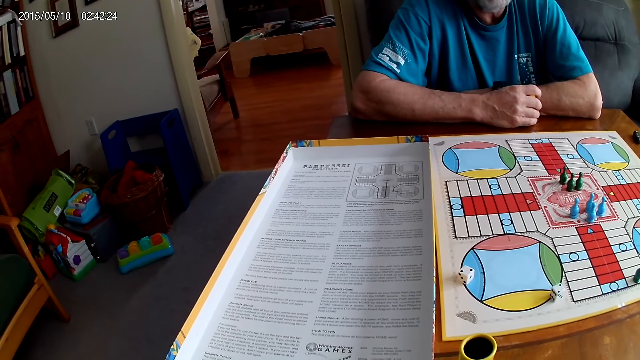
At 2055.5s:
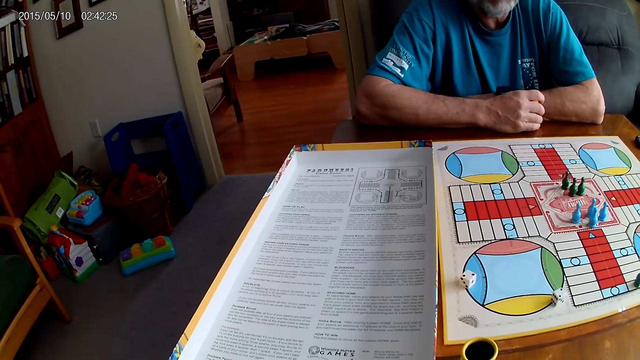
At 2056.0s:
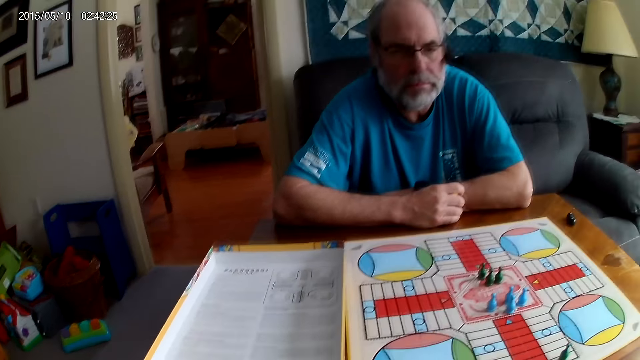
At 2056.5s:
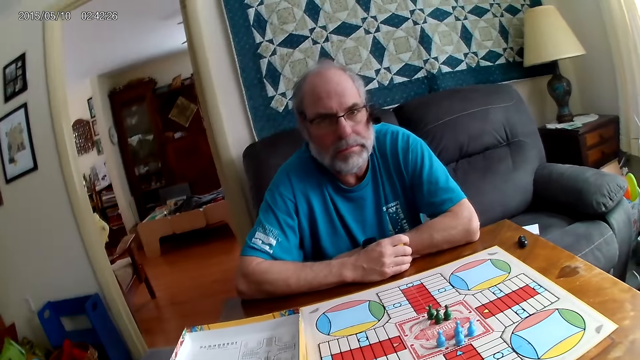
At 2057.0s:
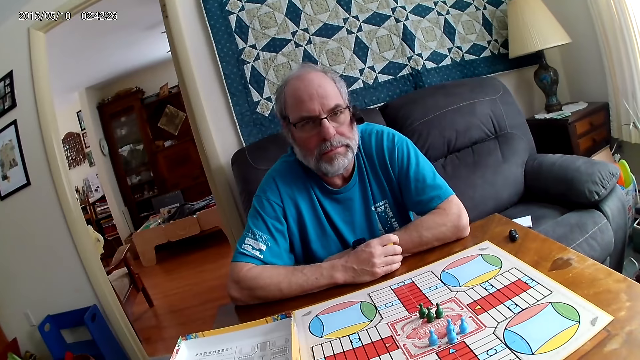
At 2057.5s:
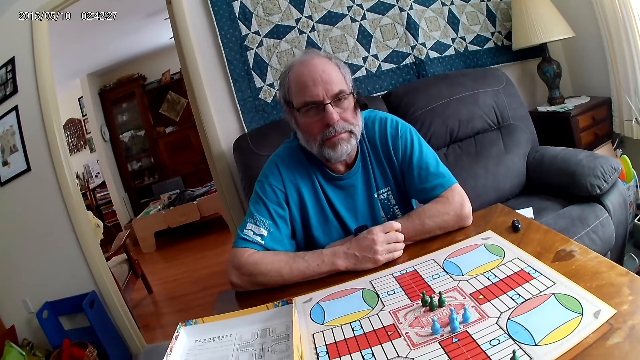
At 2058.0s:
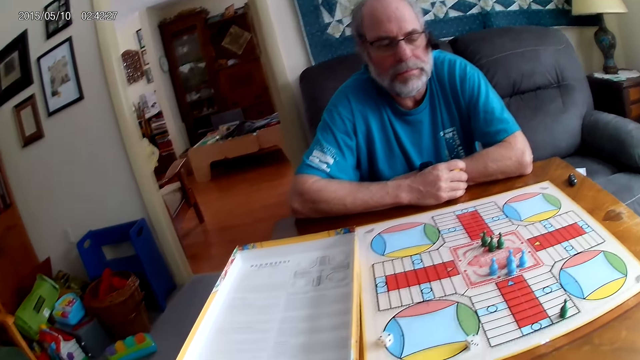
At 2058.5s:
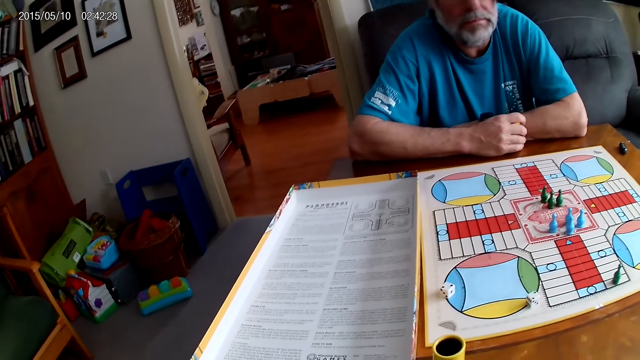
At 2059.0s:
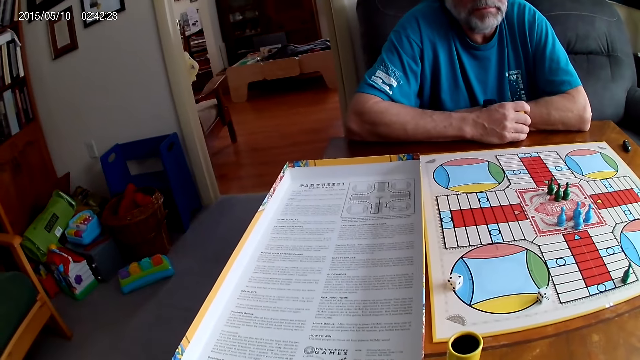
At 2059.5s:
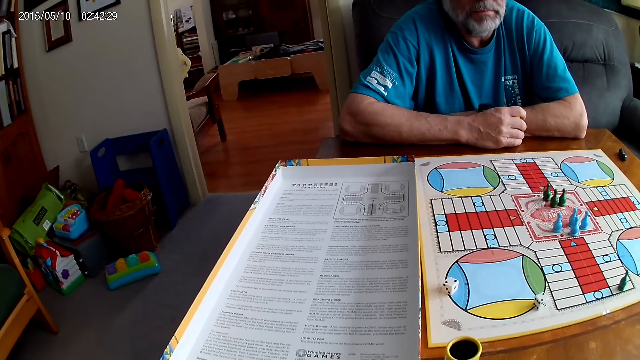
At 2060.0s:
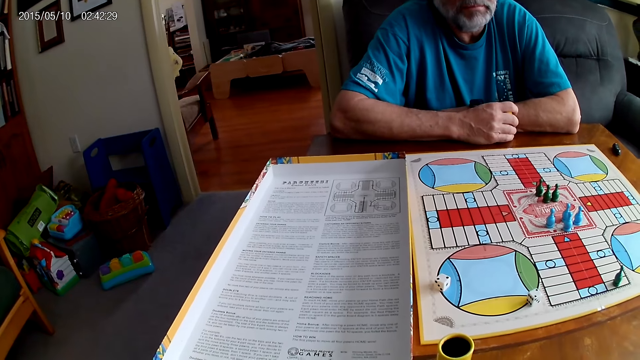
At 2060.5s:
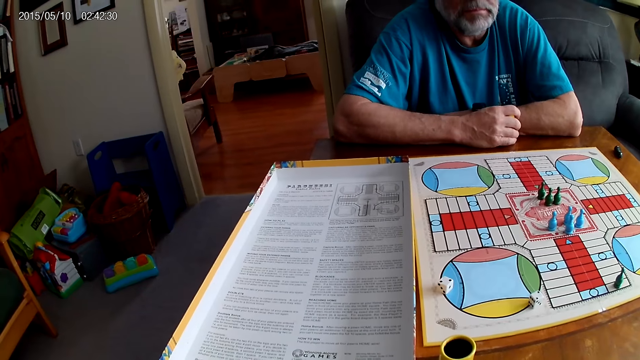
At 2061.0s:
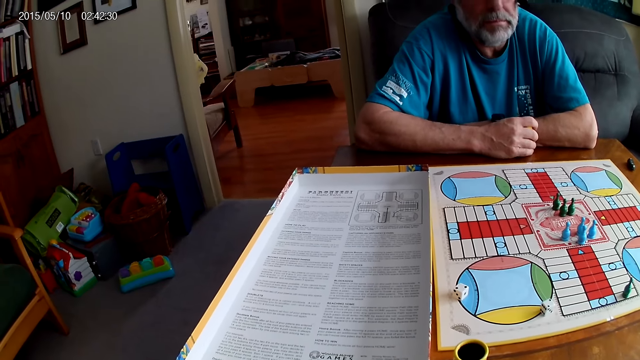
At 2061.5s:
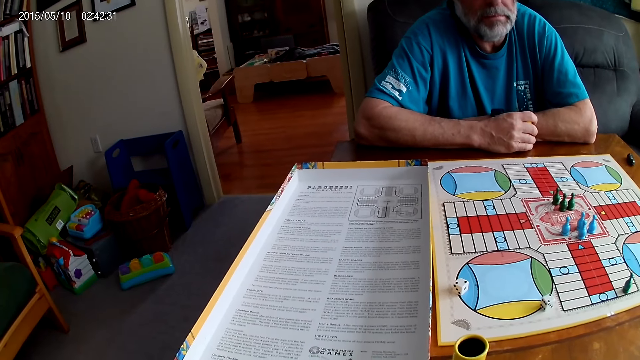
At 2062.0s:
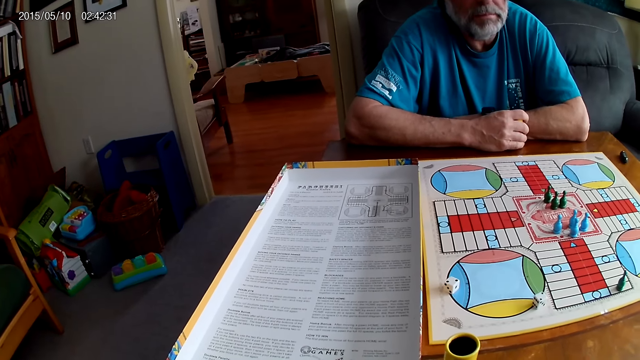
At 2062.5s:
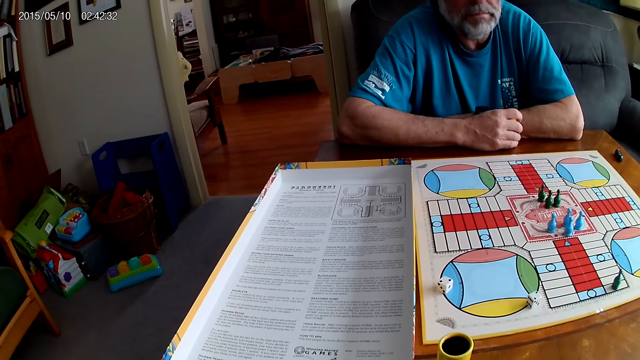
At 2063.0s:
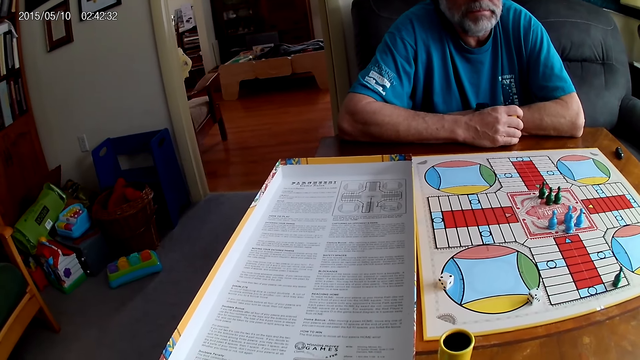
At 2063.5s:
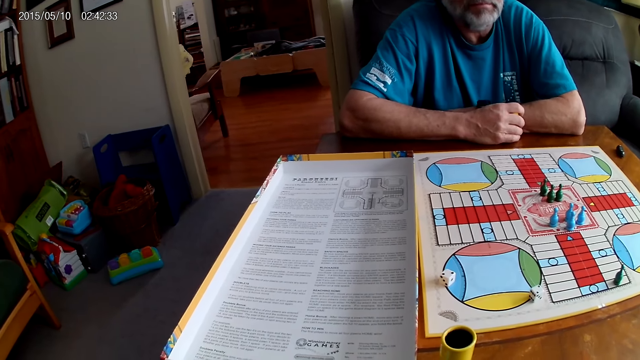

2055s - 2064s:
The camera wearer converses with a man. They read the instruction.

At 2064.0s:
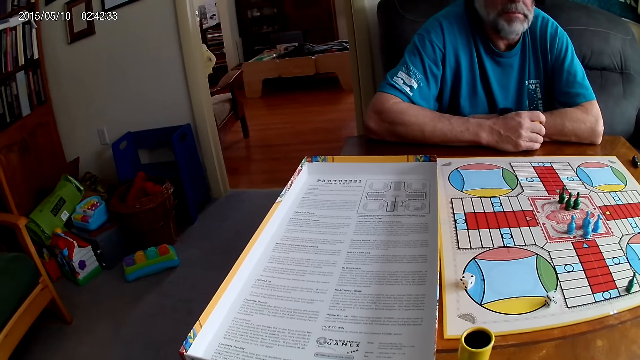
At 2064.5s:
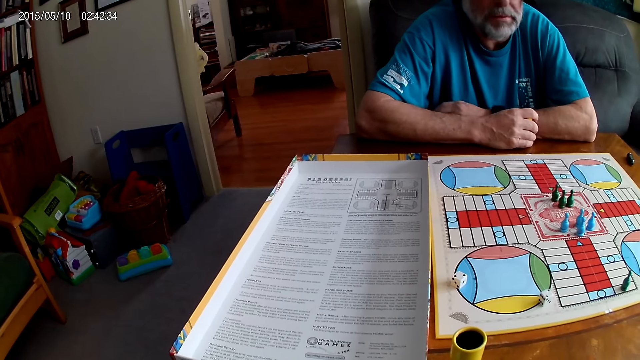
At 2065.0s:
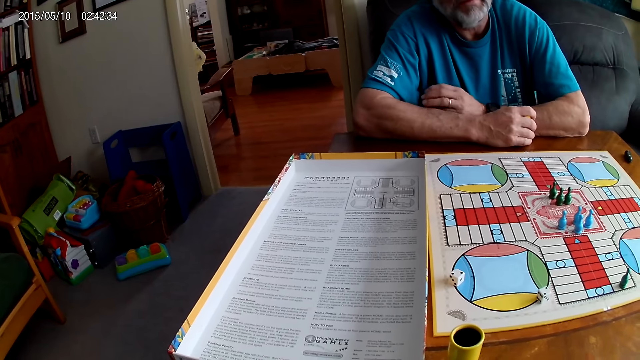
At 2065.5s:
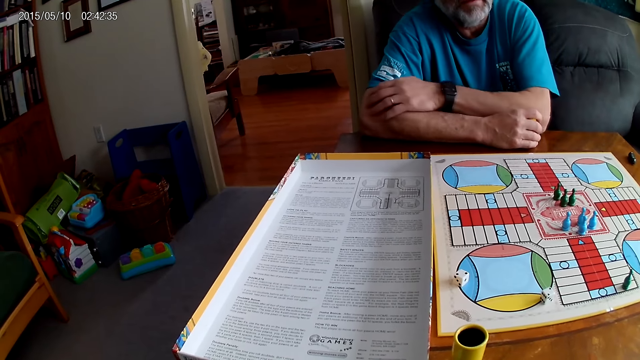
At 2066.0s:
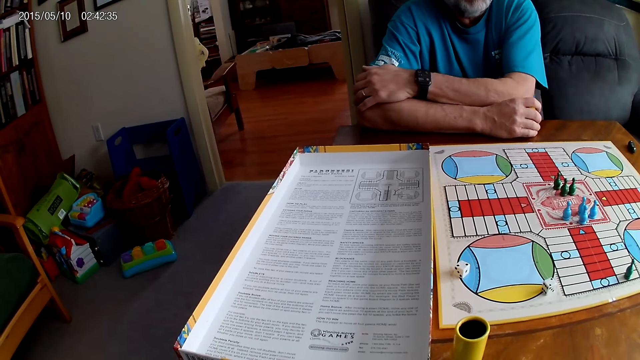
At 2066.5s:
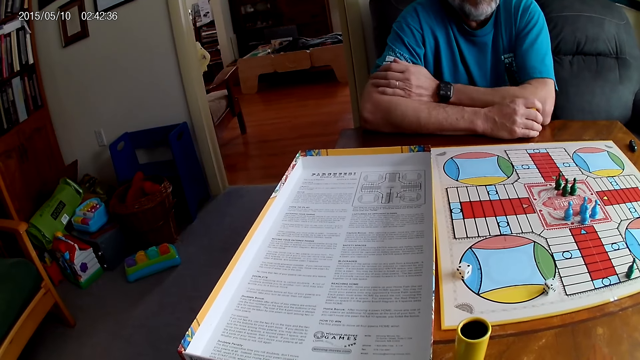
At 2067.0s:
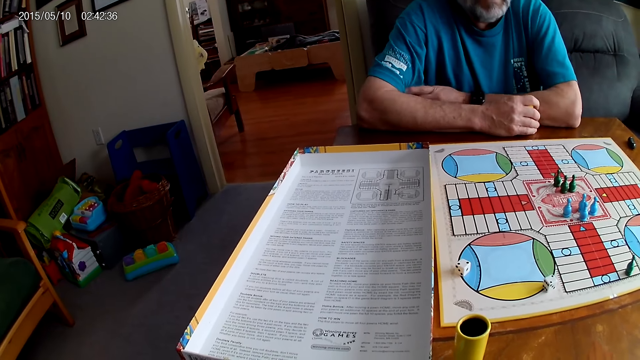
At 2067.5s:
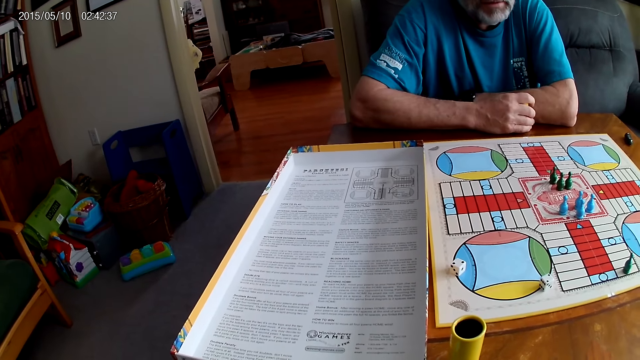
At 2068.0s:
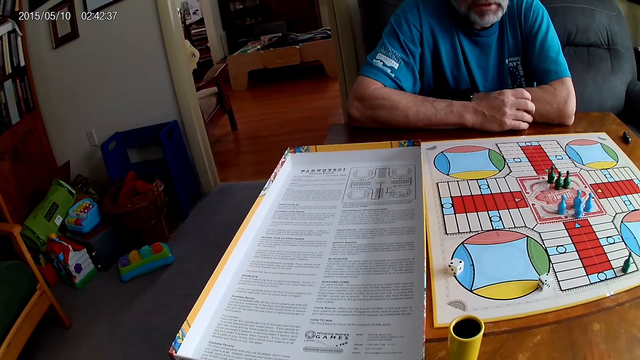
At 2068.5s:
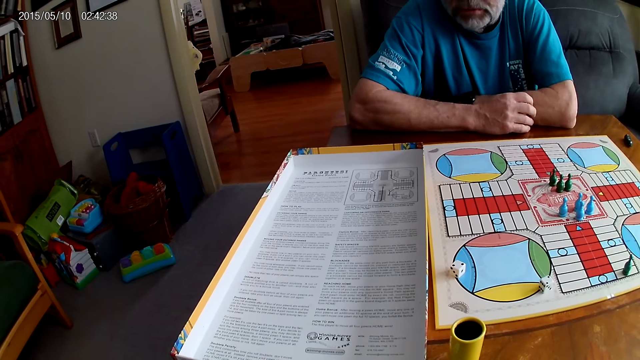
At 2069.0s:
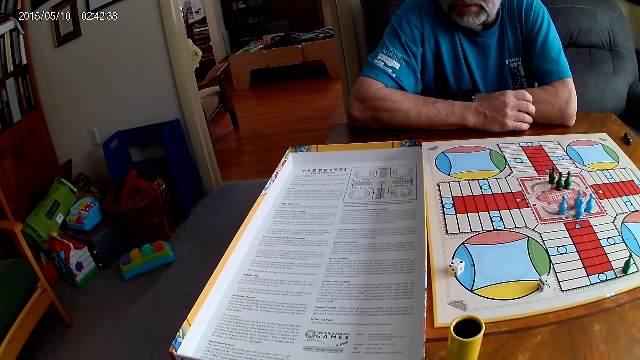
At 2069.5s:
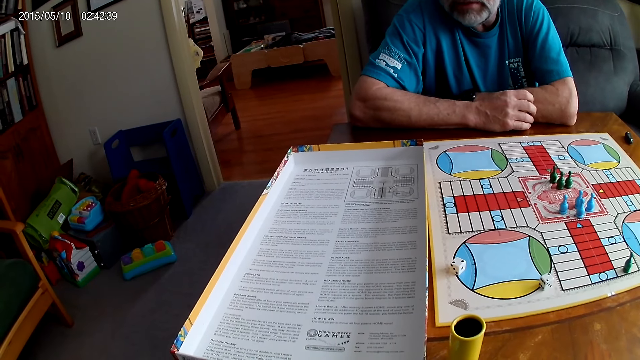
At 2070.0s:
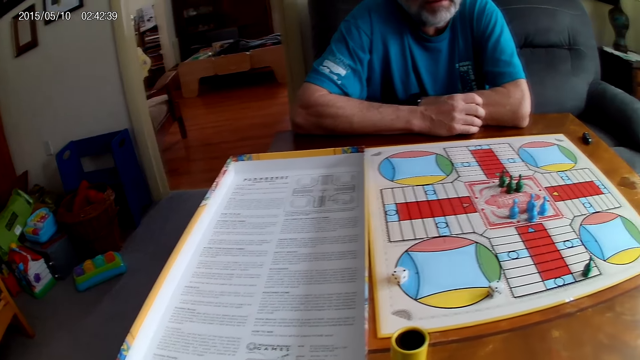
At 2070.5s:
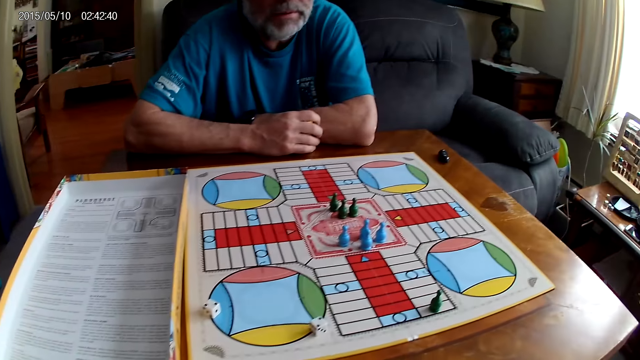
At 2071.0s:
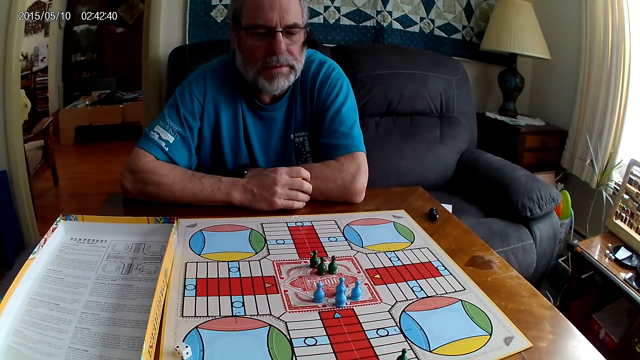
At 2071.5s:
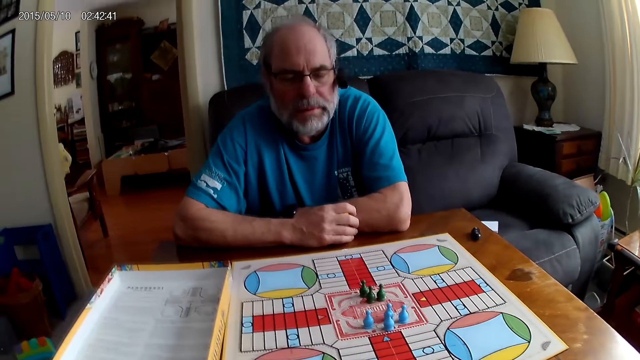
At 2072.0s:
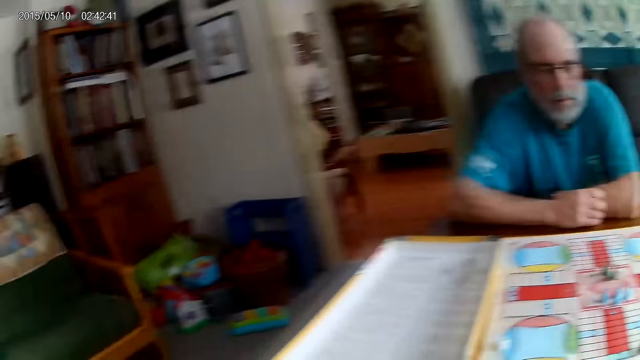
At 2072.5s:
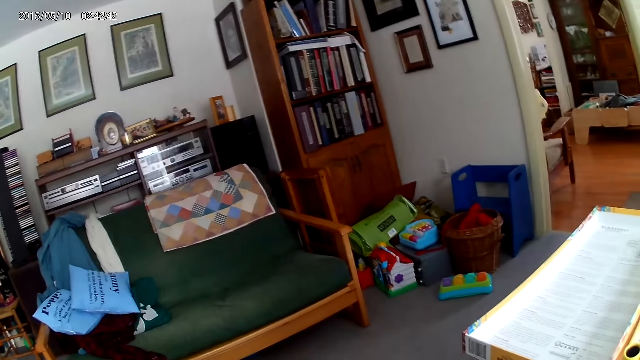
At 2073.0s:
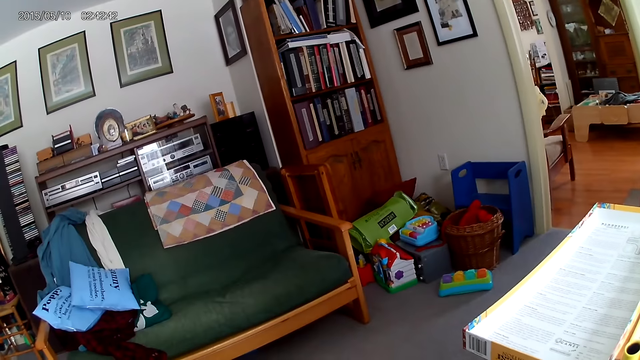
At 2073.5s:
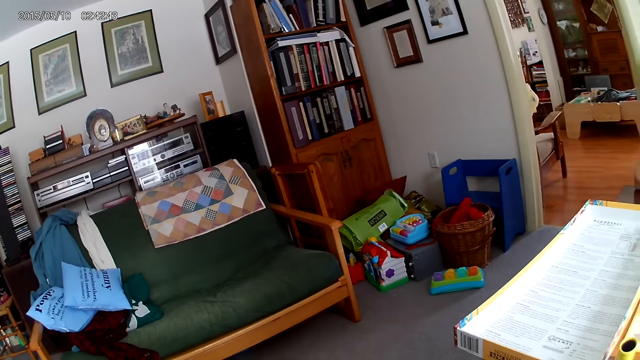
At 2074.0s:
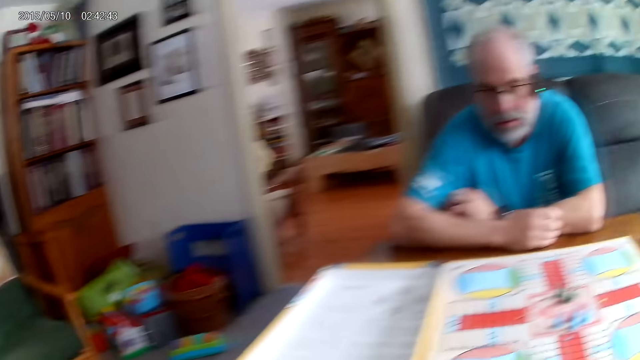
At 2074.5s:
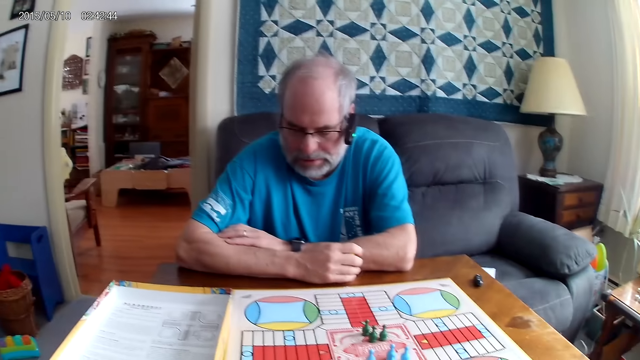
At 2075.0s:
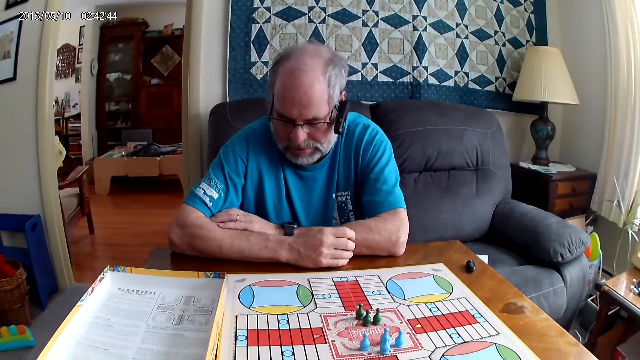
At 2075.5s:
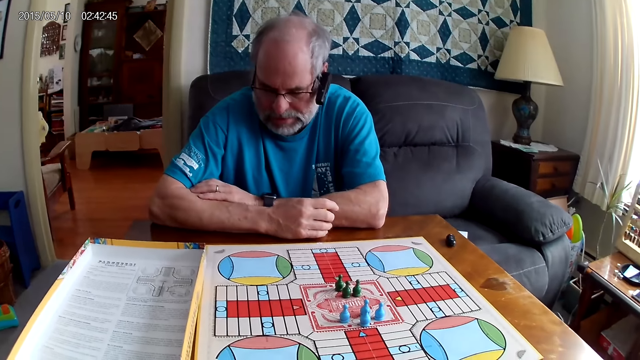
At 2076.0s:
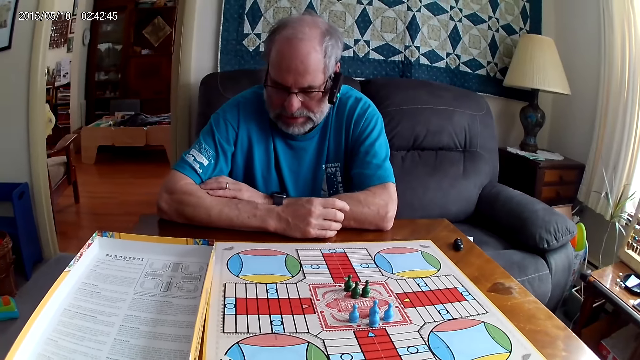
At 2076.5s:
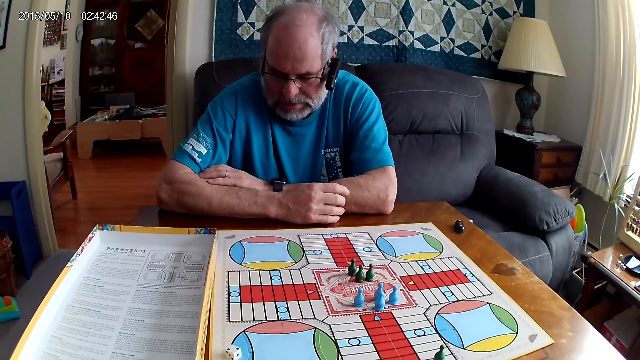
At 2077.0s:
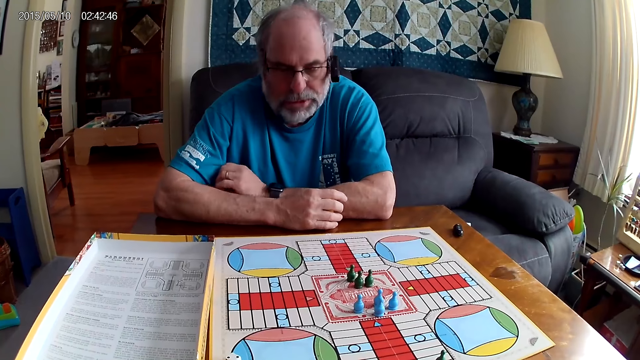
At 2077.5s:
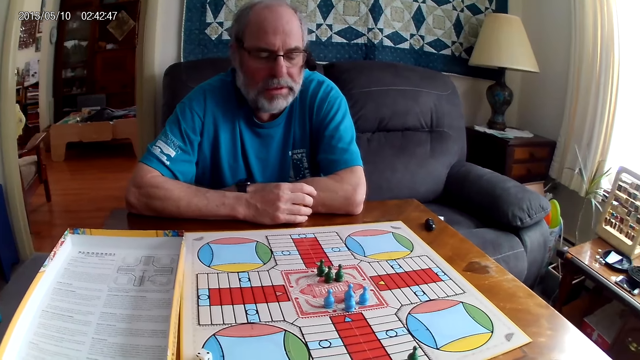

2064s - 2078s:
A man rubs his hand. The man converses with the camera wearer. The camera wearer converses with the man. They look around the room. They speak to the man. The man responds to the camera wearer.
